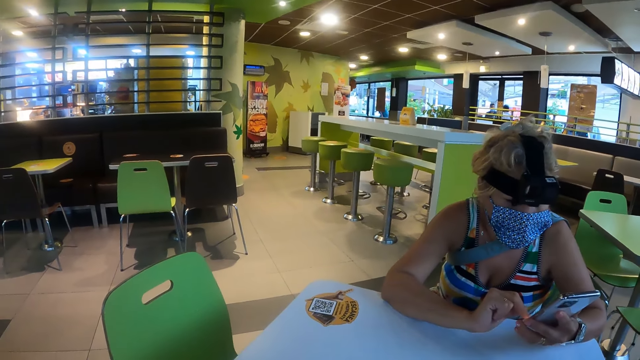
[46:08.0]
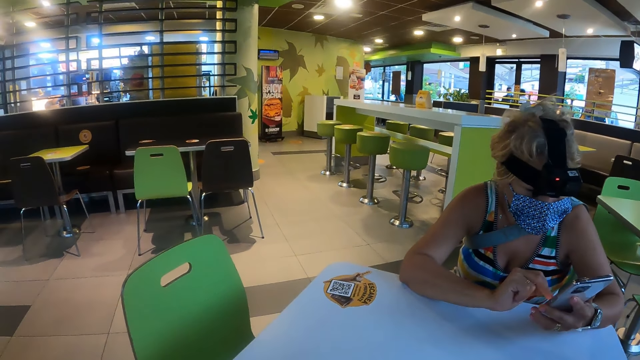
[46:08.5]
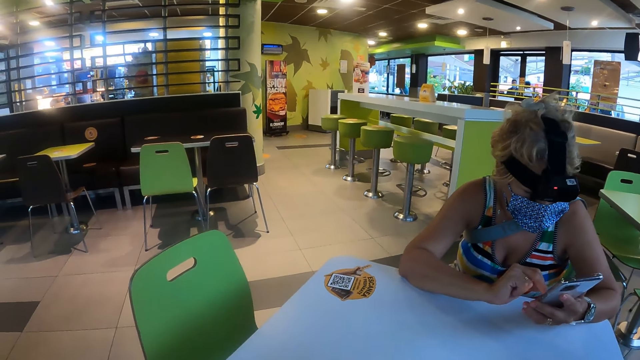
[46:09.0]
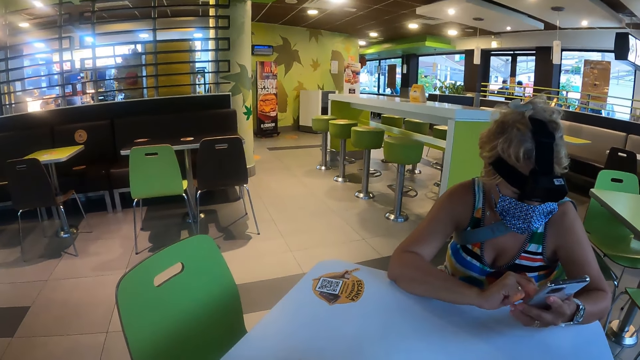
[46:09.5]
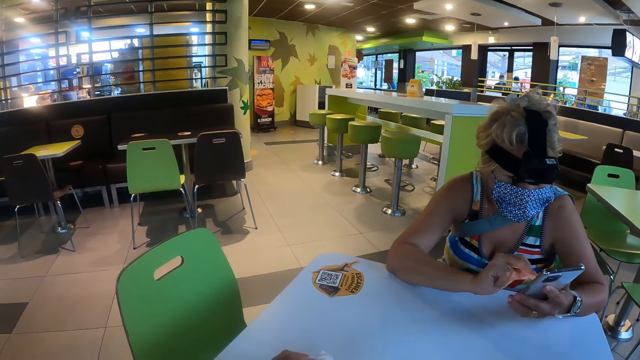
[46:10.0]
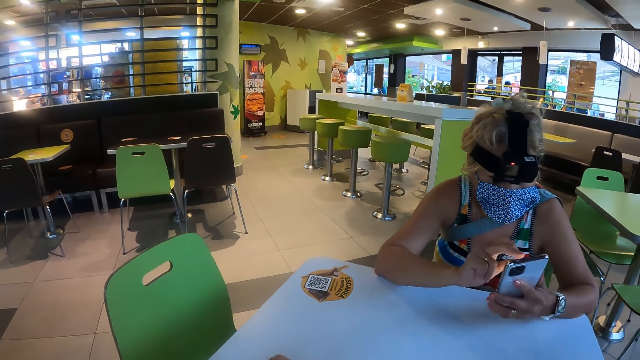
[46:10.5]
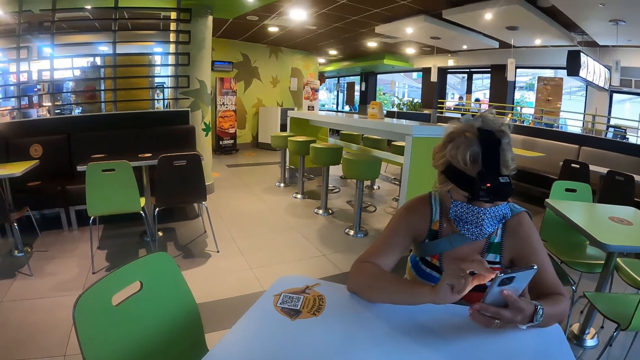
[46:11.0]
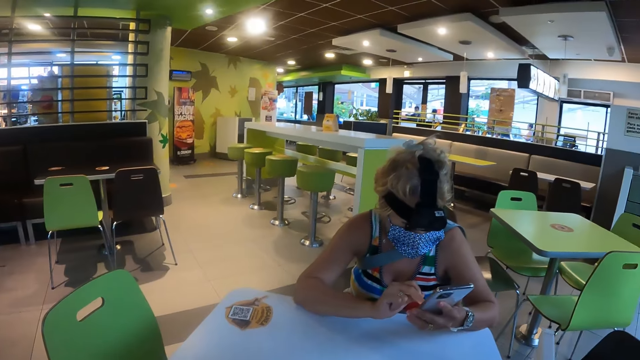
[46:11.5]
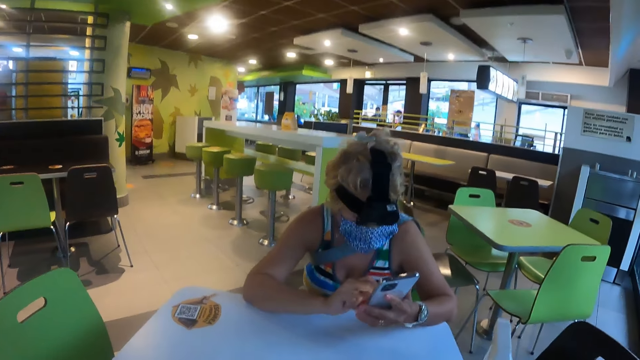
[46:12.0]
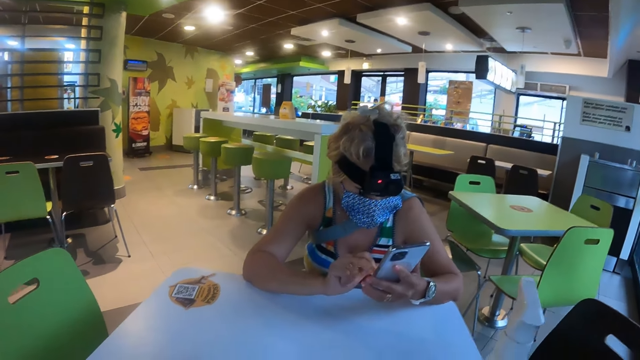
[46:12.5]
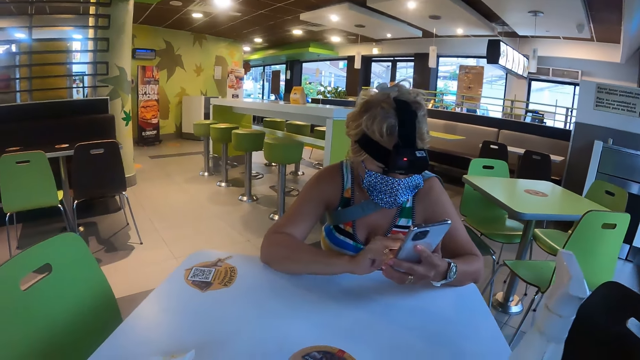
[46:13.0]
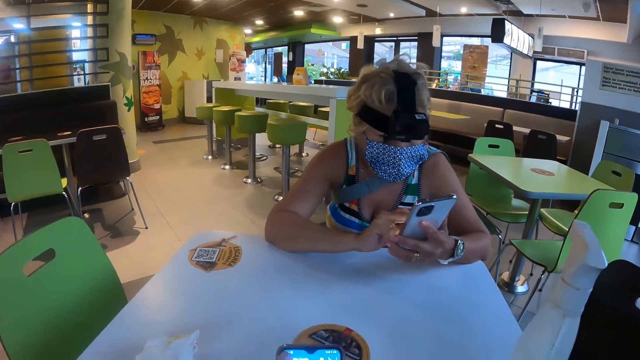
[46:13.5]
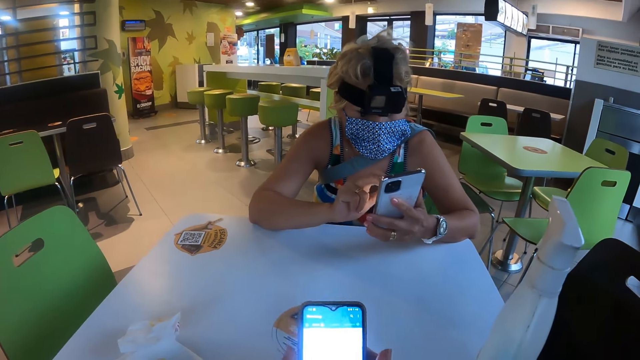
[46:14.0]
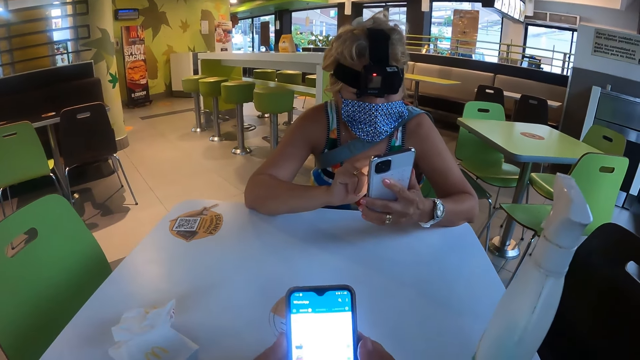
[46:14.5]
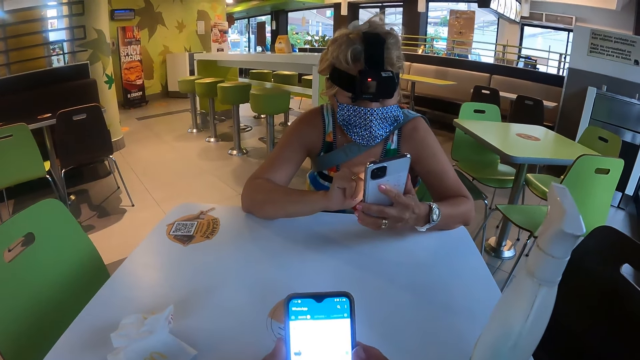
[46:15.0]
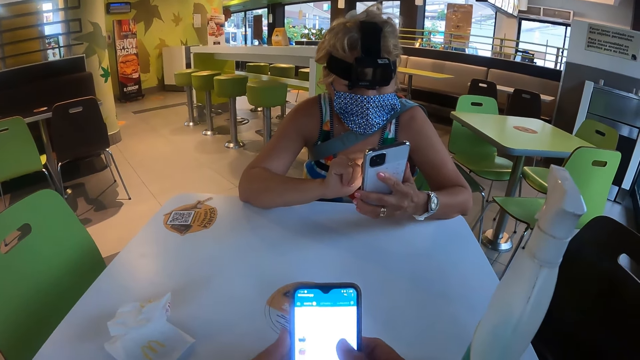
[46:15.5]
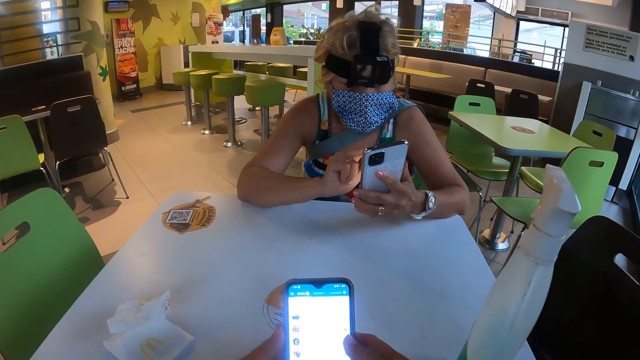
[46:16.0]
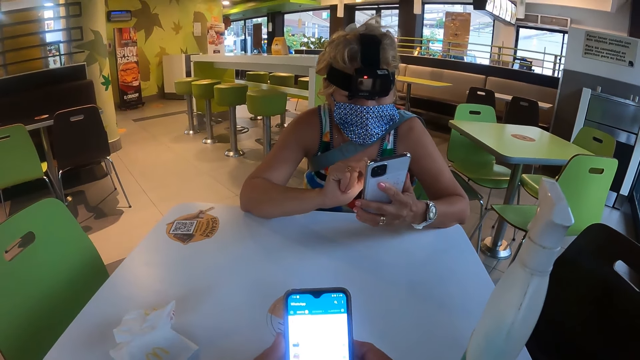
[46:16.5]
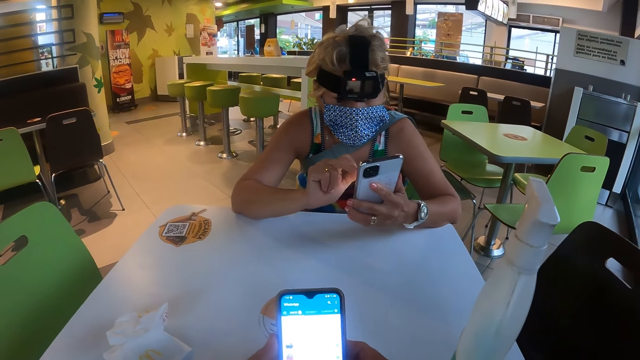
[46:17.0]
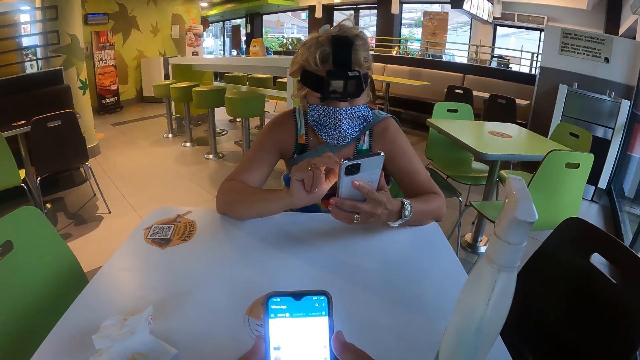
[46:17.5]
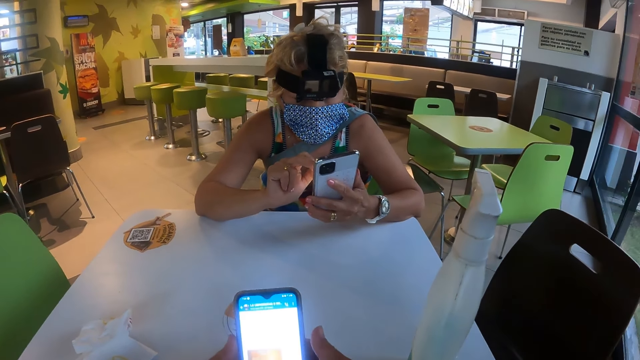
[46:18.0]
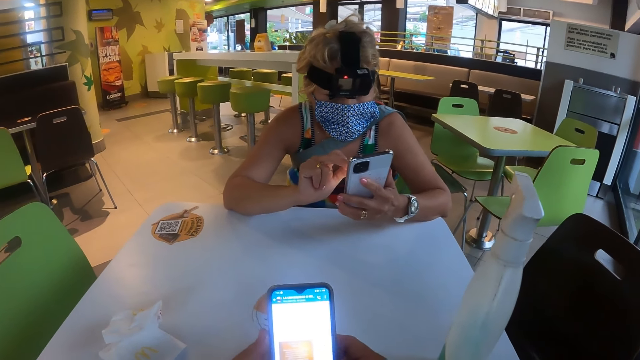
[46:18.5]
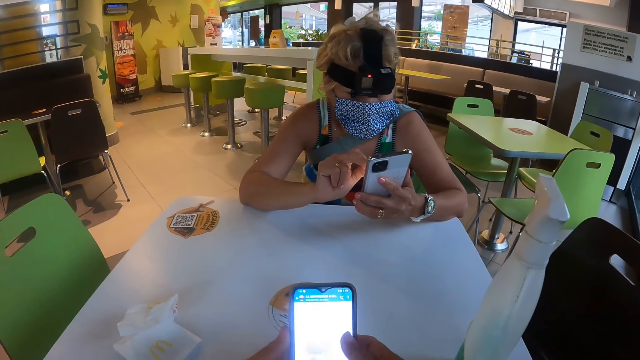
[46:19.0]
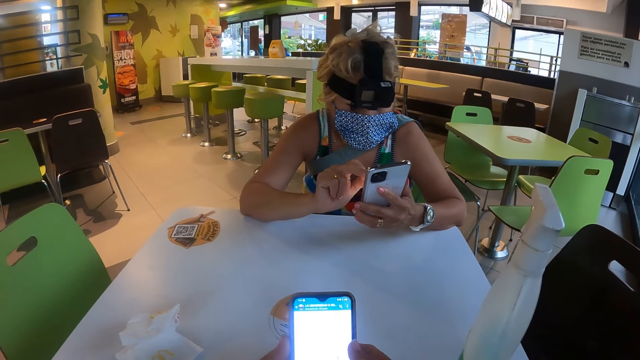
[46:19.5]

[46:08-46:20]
The camera wearer scrolls the mobile phone.

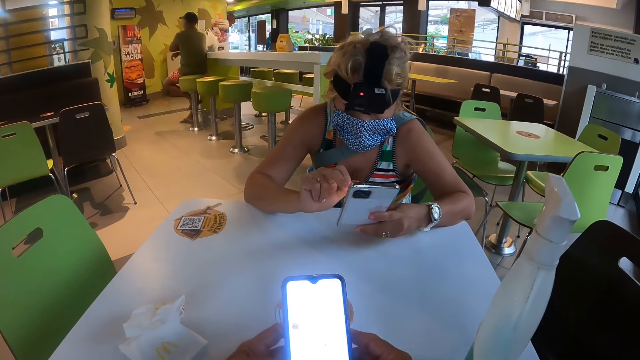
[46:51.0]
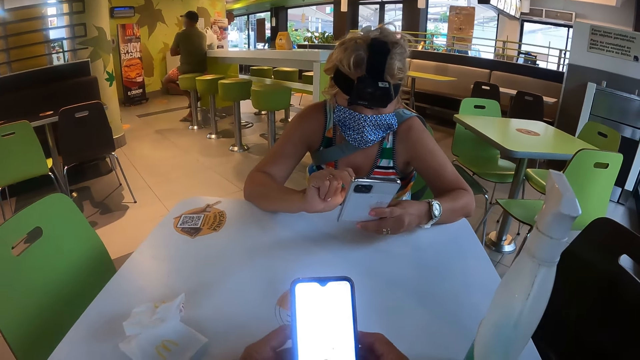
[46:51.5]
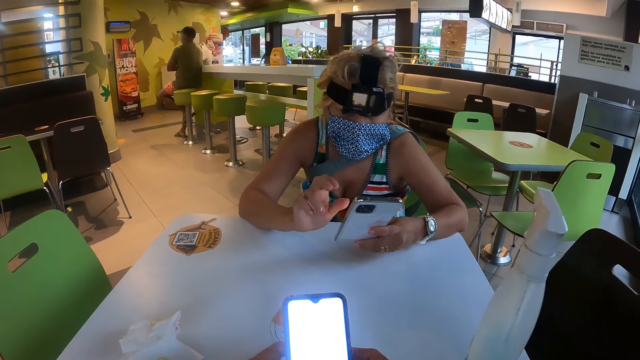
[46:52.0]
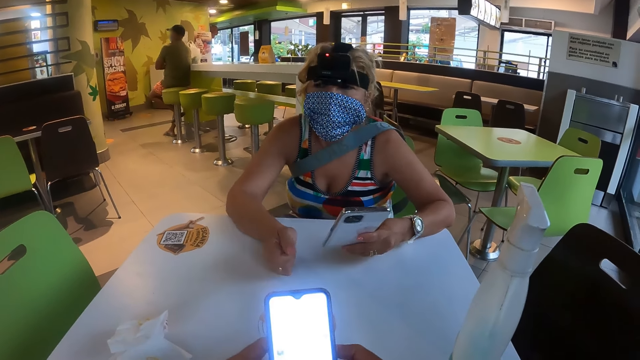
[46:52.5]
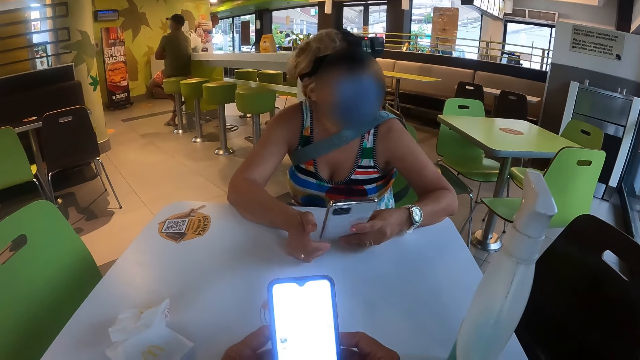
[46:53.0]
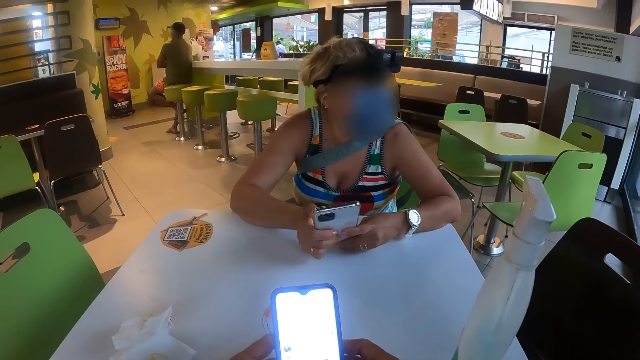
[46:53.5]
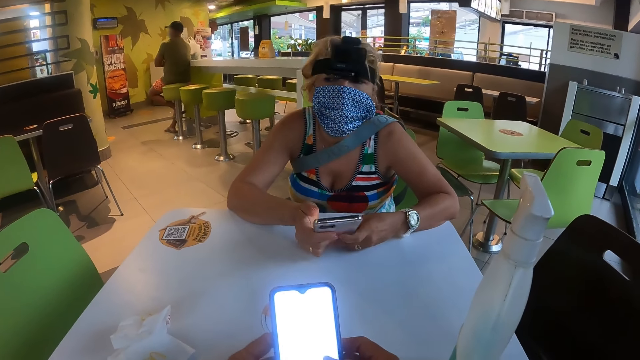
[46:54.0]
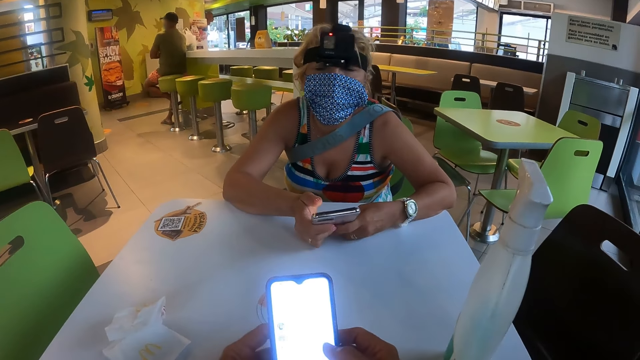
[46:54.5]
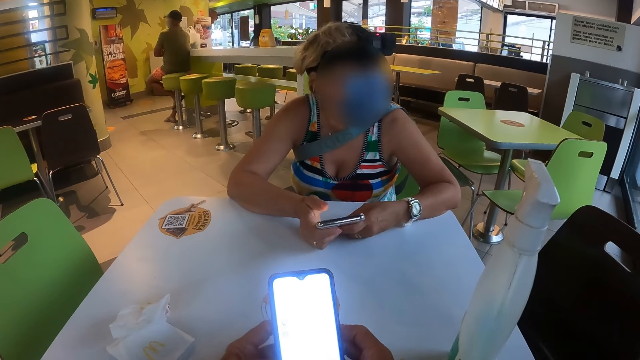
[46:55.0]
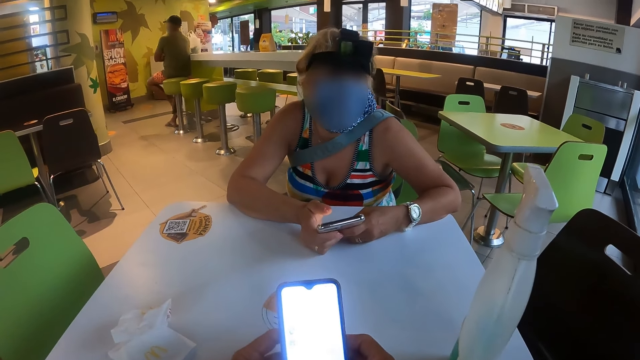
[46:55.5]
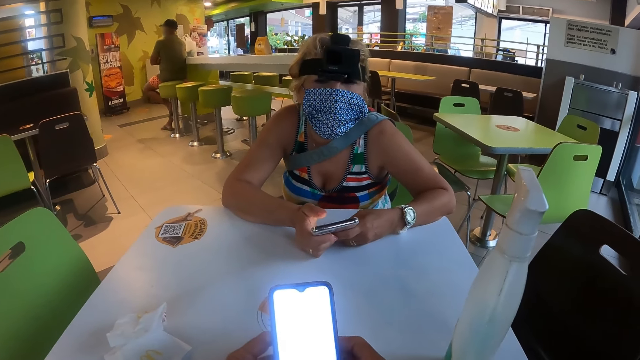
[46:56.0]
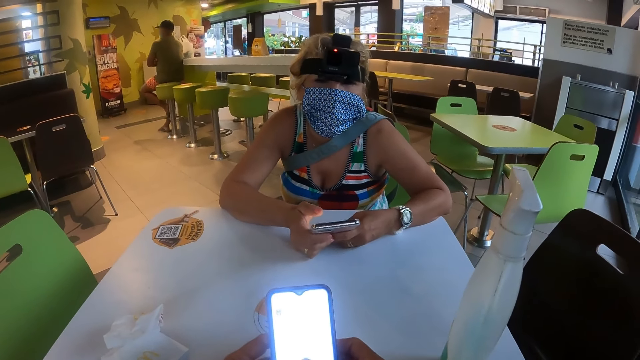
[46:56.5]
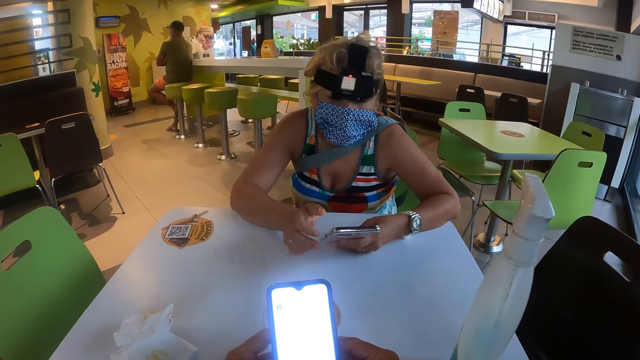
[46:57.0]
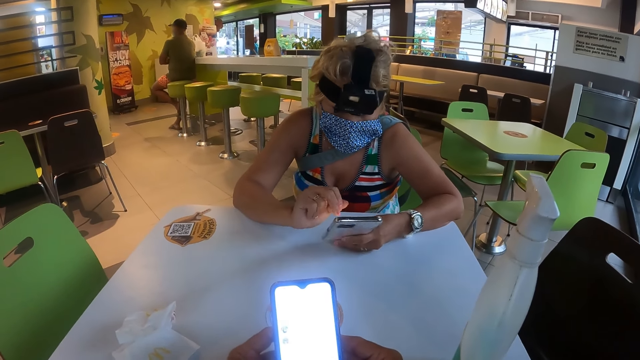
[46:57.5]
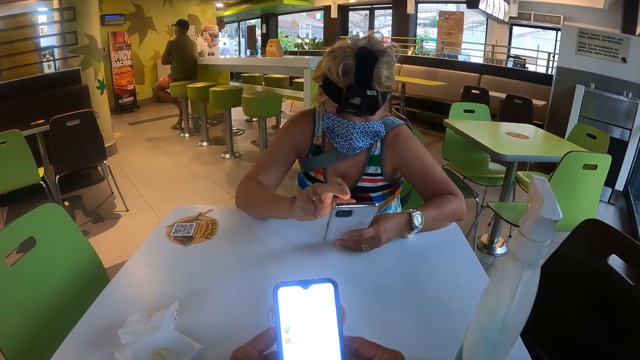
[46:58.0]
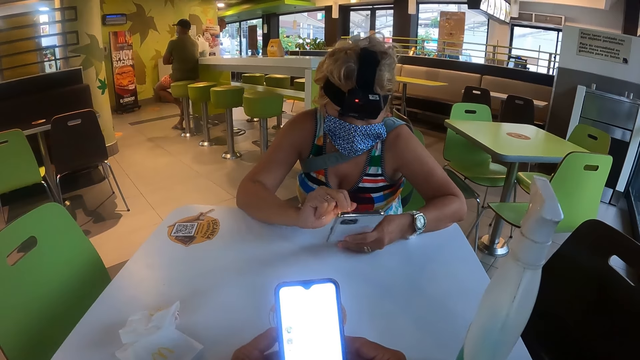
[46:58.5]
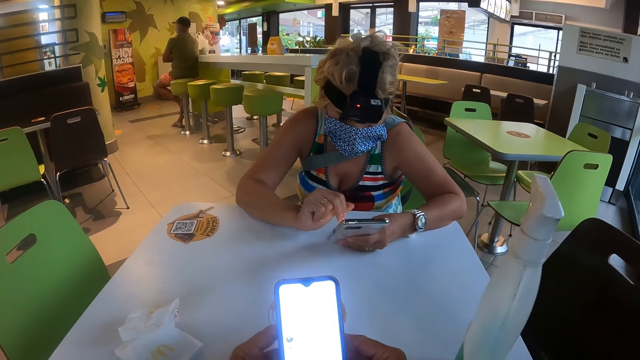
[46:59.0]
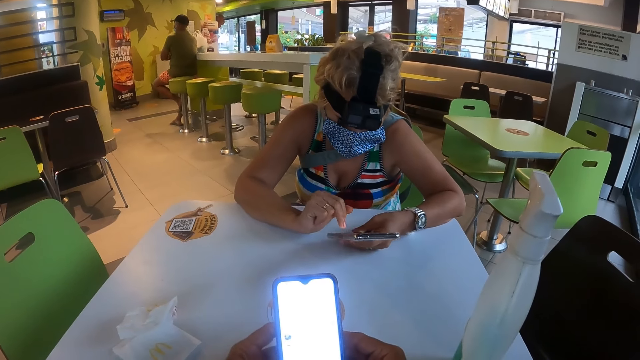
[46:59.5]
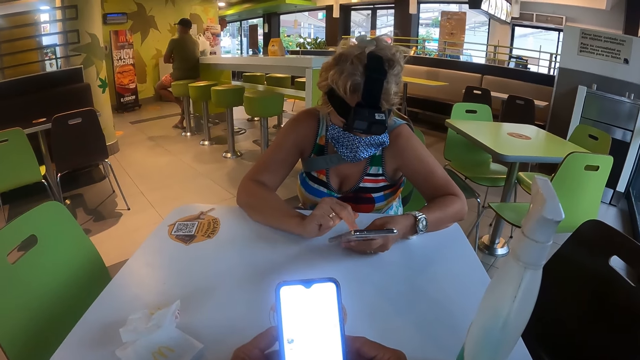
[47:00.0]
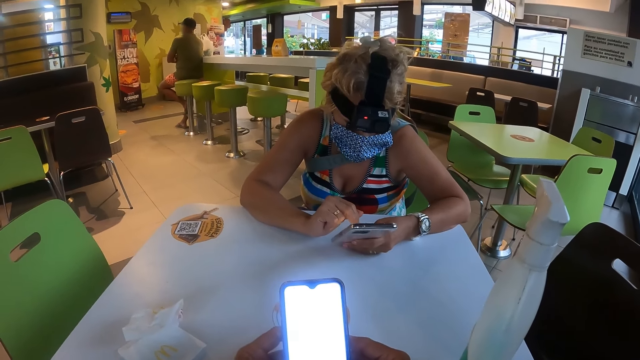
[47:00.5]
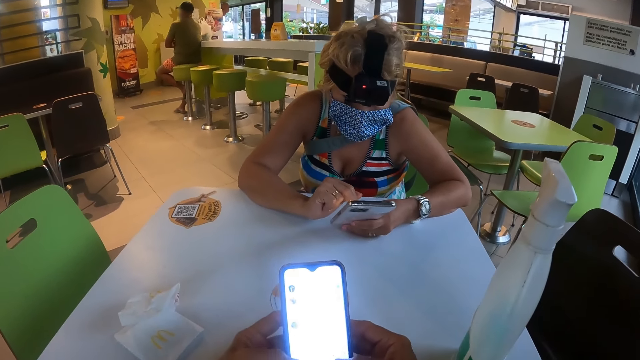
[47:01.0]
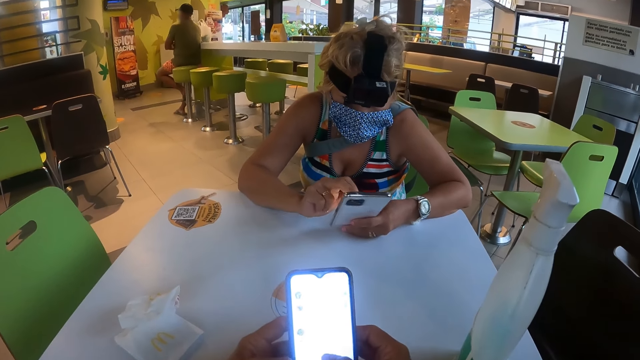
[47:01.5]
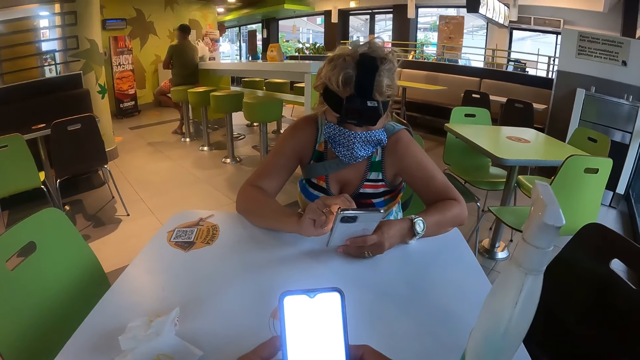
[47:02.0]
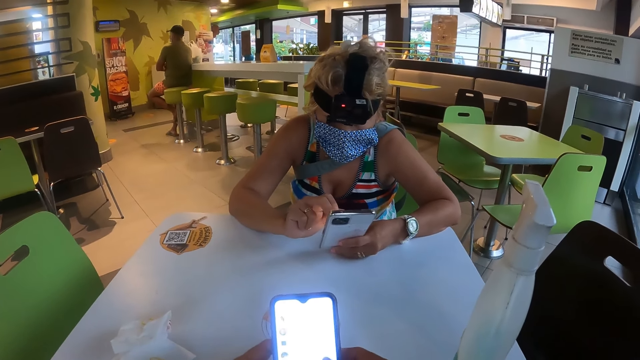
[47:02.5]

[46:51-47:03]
A woman drops a hand on the table. The woman looks around in the restaurant. The woman holds a phone with both hands. The camera wearer interacts with the woman. The camera wearer and the woman operate phones.
